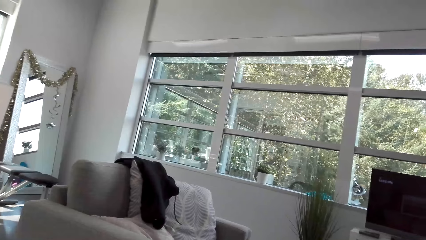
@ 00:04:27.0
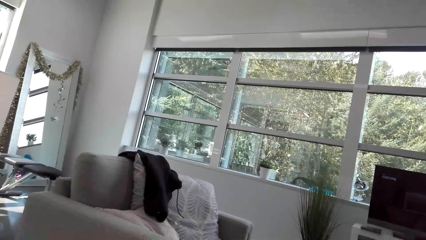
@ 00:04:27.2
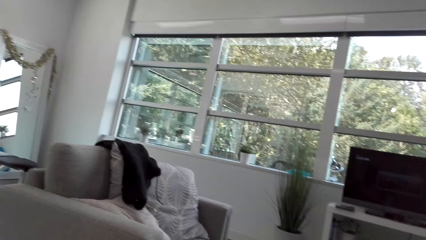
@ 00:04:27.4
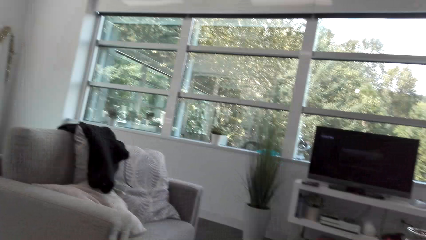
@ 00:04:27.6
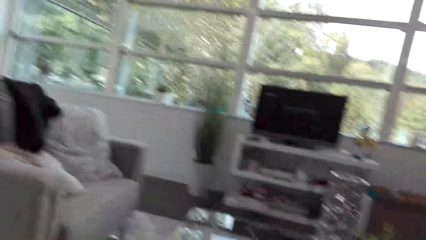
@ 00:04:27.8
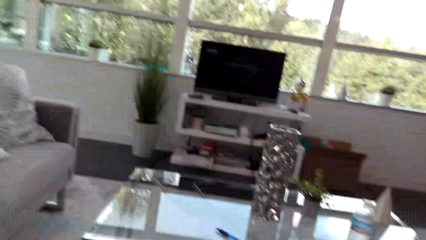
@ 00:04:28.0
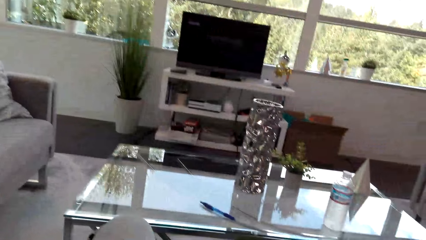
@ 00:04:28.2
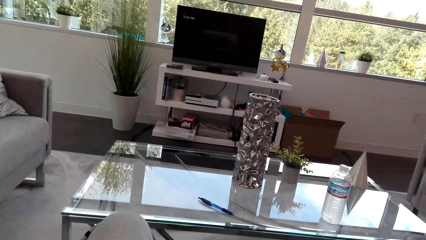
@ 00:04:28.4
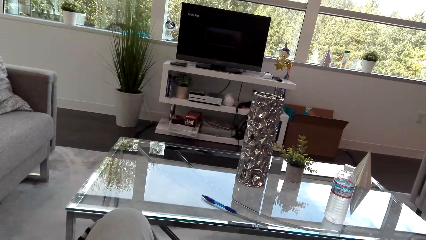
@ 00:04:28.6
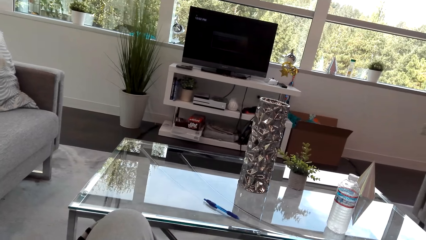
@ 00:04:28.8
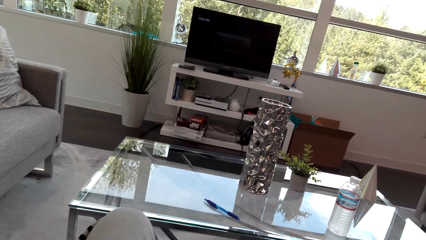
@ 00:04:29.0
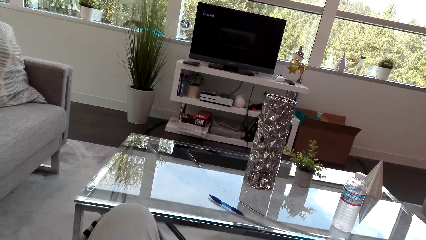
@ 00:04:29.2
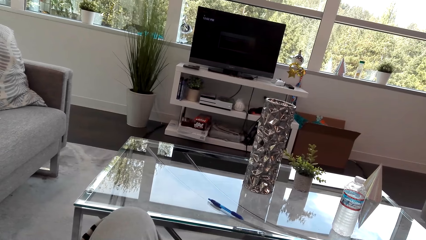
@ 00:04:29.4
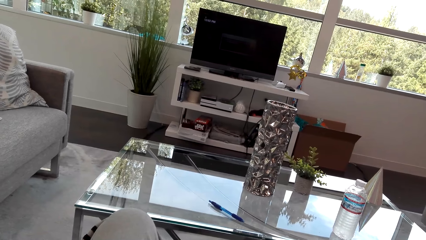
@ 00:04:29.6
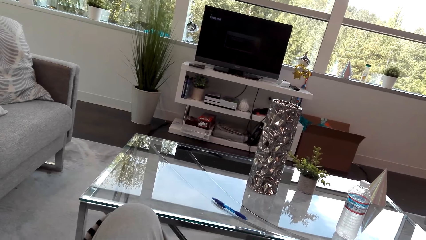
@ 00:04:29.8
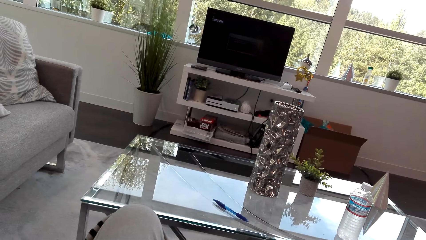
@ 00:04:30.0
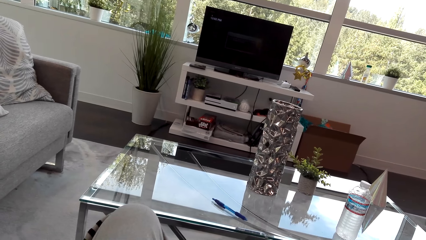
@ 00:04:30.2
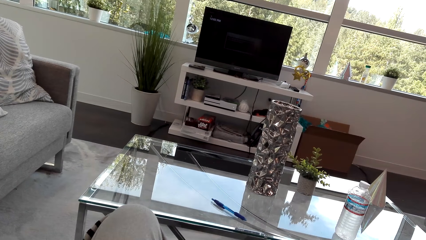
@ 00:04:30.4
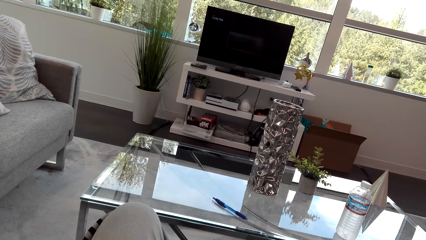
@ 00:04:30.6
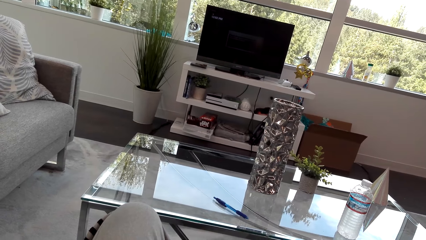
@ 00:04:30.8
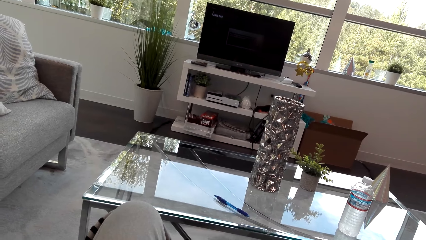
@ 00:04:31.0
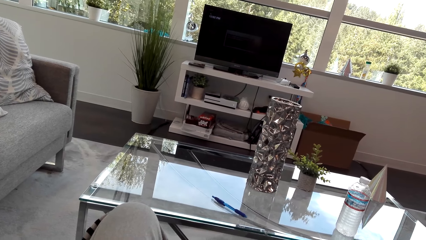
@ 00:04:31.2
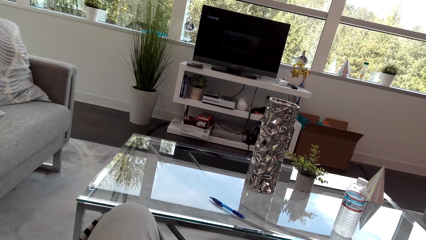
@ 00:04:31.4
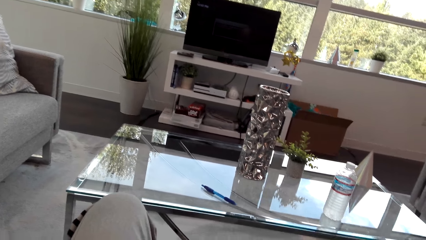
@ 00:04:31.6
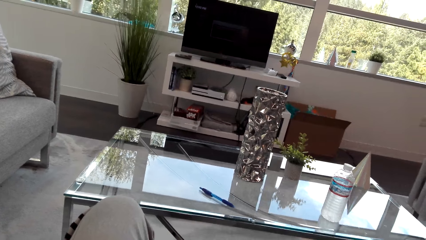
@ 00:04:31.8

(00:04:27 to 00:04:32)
The camera wearer looks around.

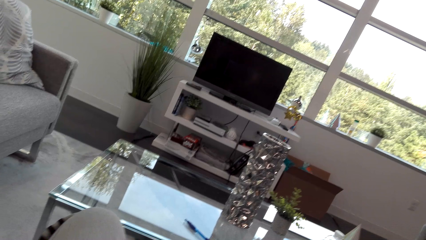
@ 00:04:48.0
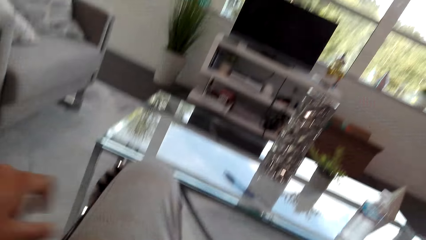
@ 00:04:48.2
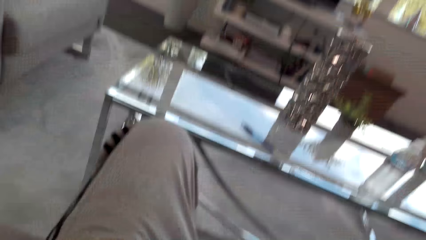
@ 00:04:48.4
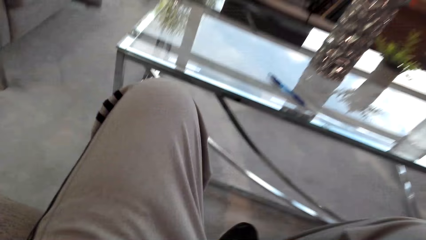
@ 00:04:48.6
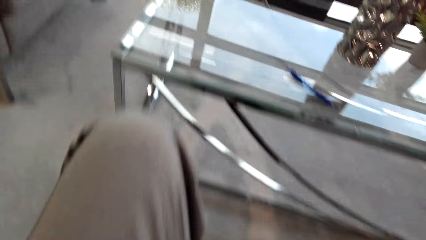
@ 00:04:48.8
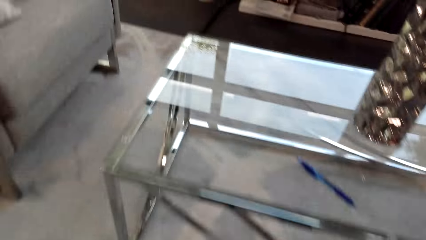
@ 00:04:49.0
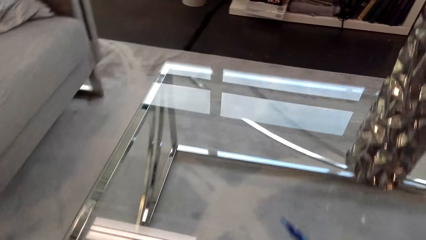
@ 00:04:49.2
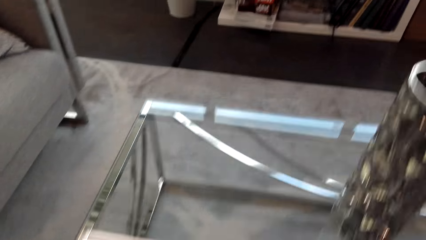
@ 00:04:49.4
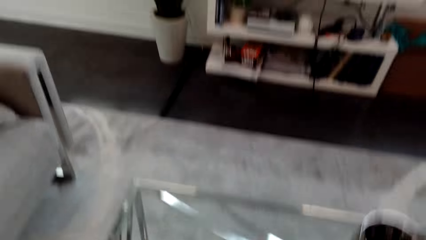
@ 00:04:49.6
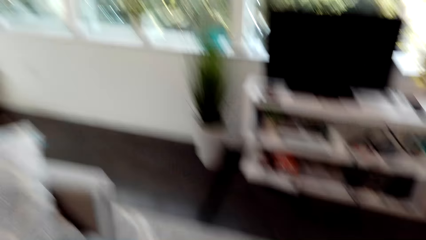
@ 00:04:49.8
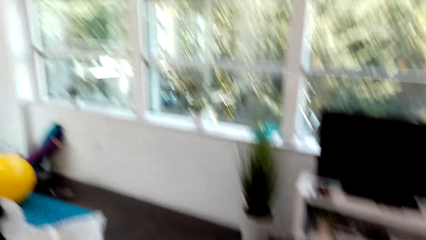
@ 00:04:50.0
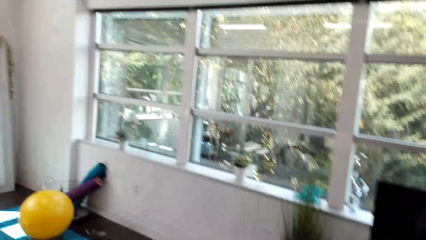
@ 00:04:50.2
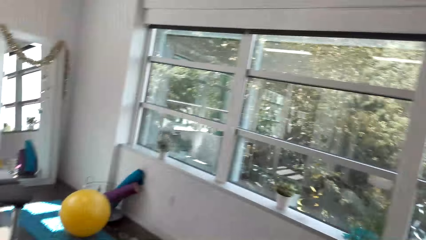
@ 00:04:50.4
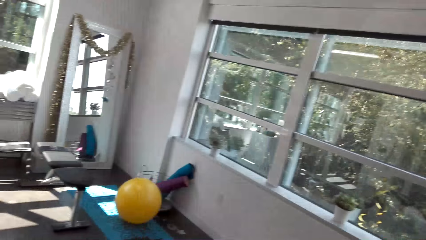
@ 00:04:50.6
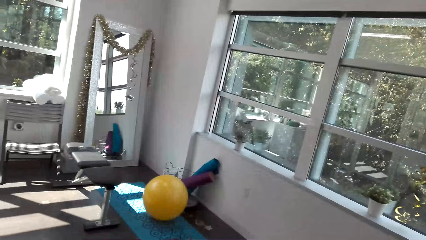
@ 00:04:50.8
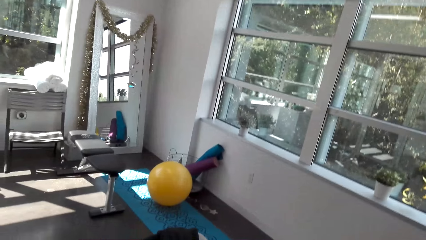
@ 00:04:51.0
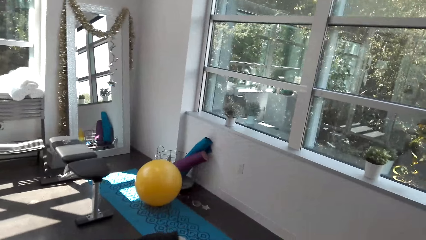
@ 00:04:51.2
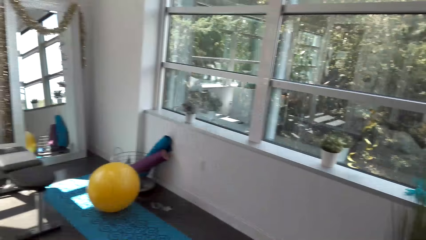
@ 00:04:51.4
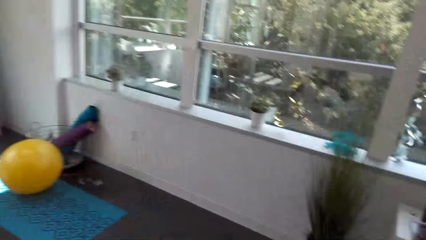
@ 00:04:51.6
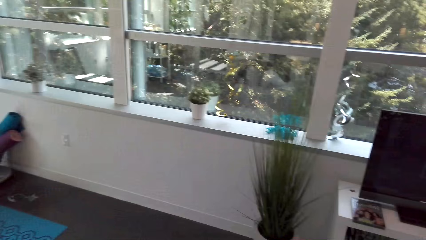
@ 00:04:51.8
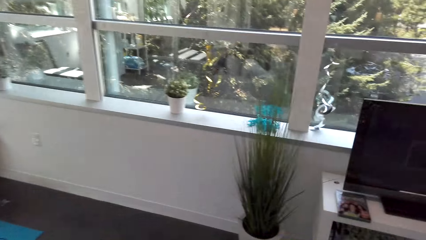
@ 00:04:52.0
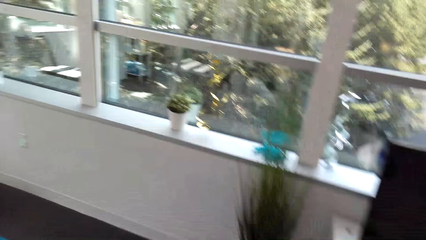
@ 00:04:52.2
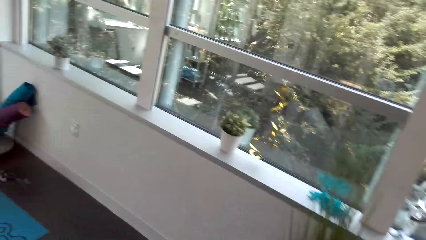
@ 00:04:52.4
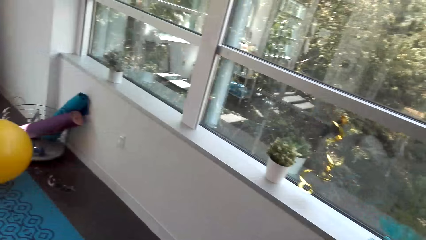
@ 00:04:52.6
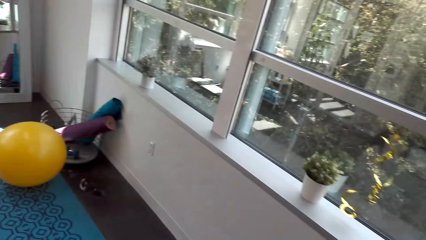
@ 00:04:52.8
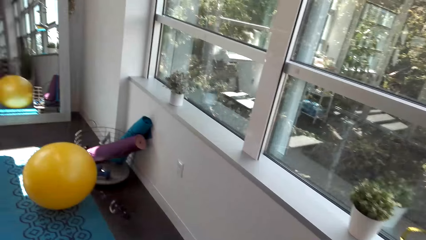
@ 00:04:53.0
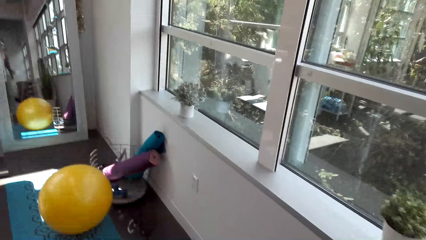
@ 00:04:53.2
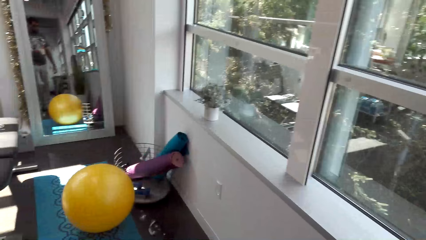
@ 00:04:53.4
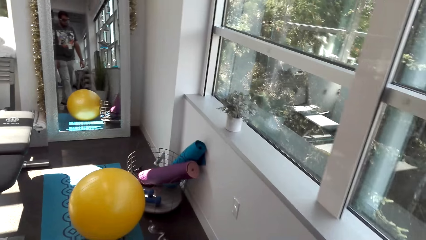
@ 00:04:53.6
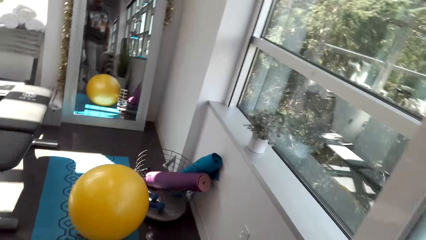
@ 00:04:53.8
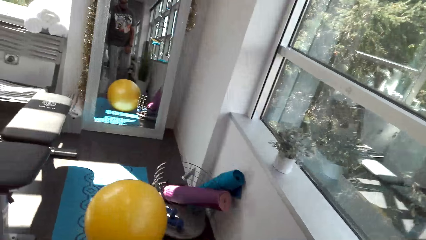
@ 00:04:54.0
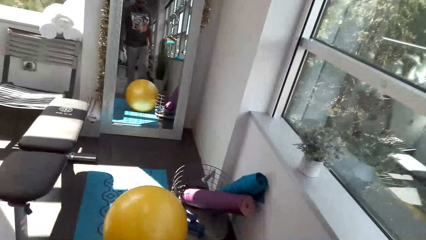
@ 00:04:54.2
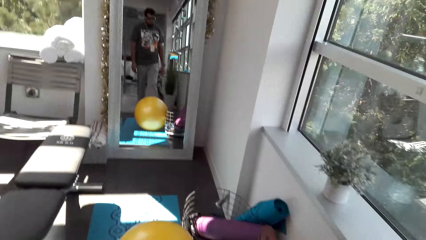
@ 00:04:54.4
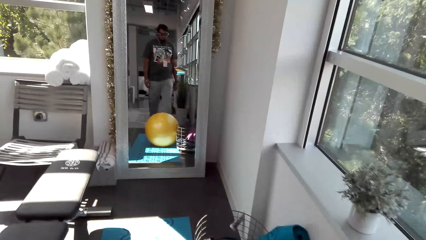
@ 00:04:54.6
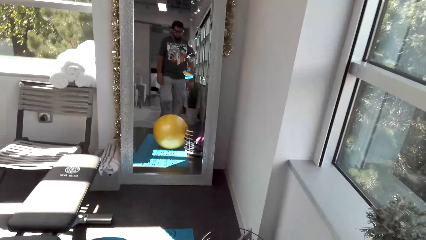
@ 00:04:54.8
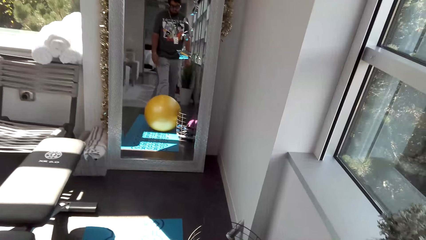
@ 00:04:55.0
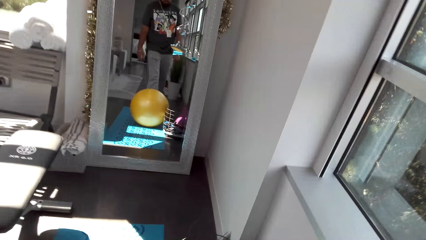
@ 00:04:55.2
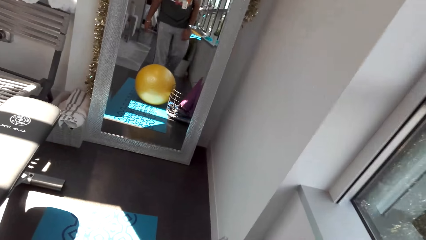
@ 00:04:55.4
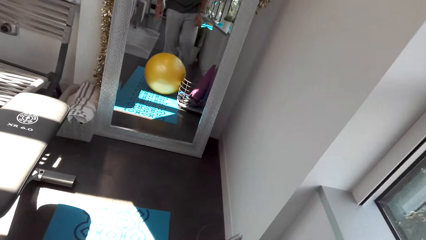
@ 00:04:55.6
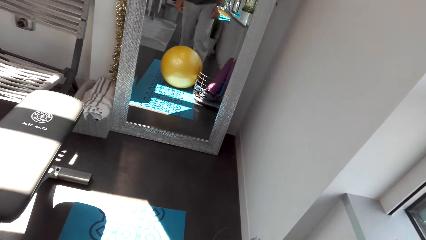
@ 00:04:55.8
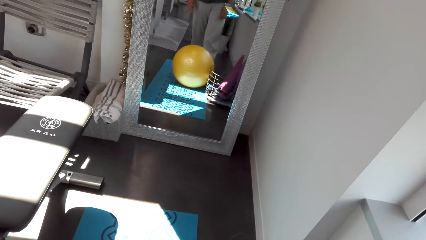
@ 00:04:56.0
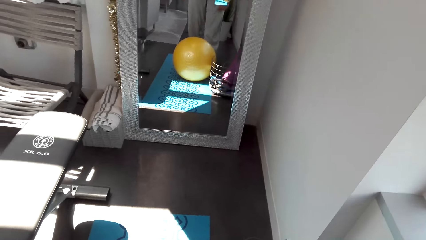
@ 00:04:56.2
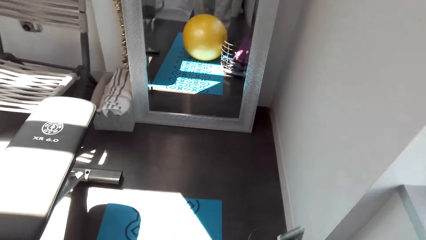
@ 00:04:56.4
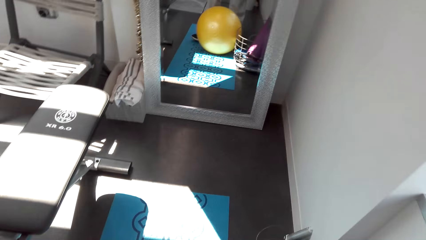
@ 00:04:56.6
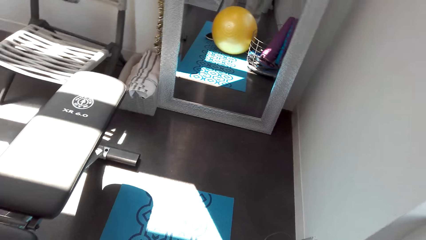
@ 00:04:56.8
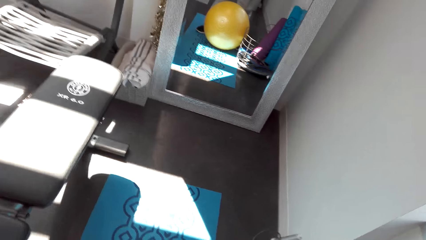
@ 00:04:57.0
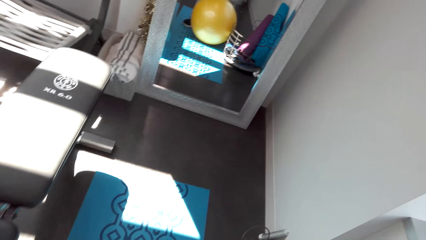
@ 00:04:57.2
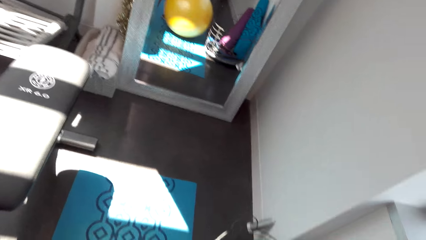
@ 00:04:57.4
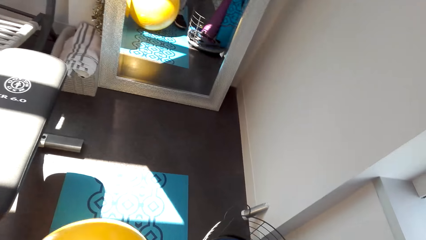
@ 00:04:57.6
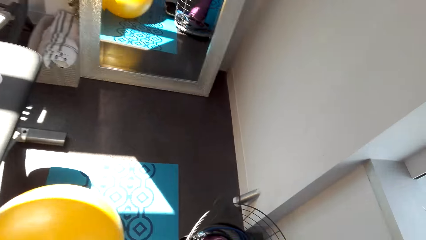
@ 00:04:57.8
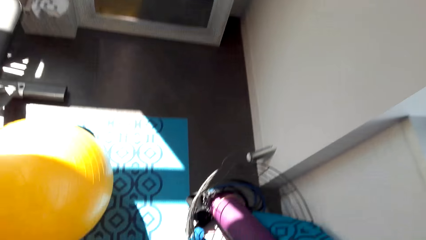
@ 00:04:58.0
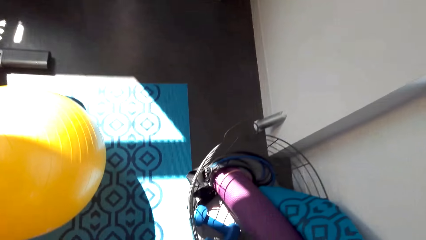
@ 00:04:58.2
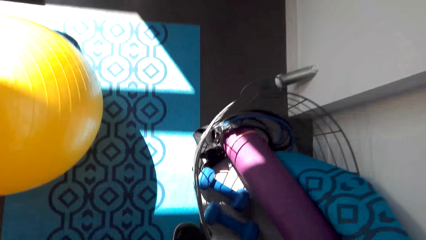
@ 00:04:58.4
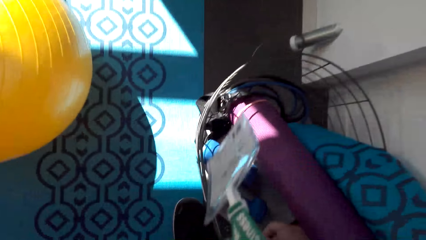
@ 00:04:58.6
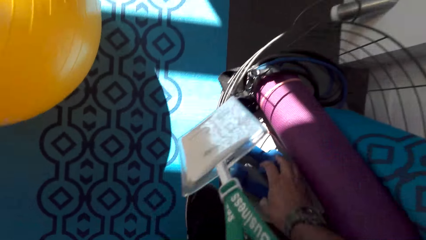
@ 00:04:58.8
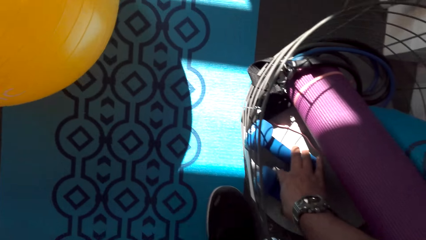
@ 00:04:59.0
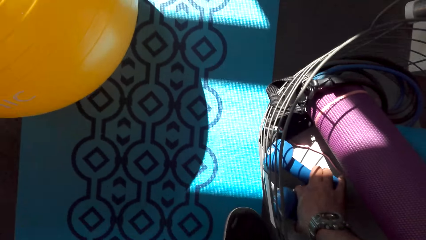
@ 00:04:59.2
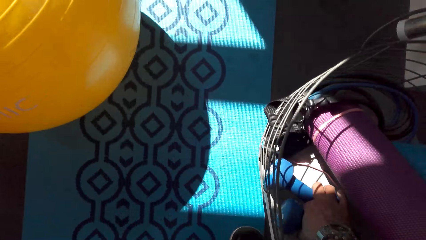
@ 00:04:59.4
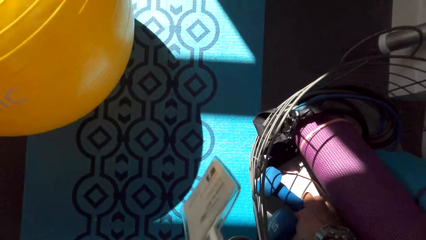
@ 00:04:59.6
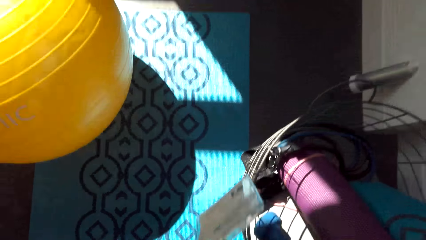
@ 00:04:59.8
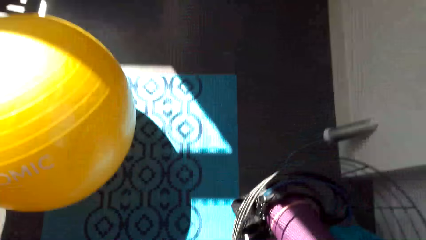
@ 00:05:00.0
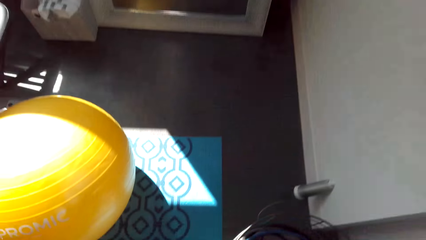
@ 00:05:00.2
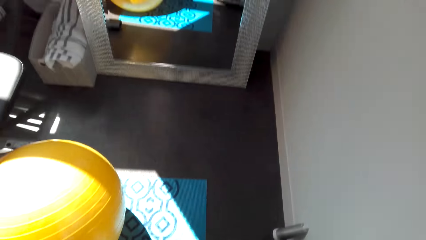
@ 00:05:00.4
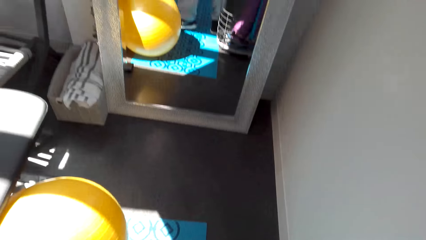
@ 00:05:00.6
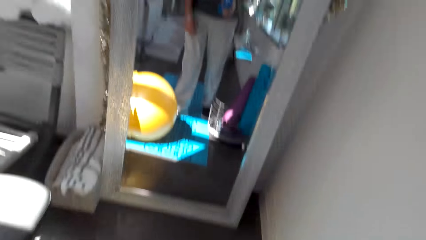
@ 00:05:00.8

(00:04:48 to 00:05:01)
The camera wearer stands. They walk. They pick up the dumbbells.
